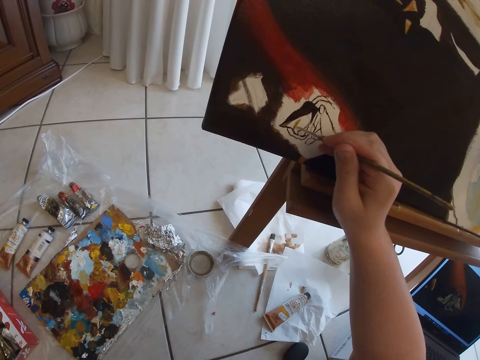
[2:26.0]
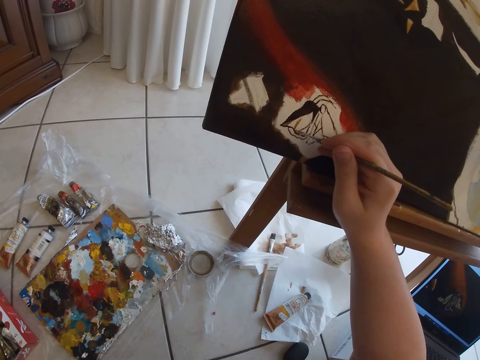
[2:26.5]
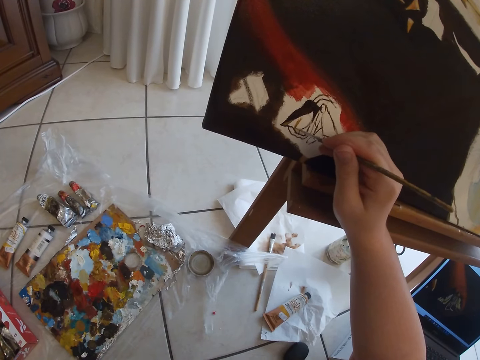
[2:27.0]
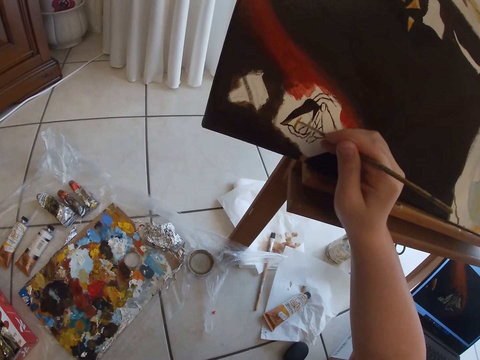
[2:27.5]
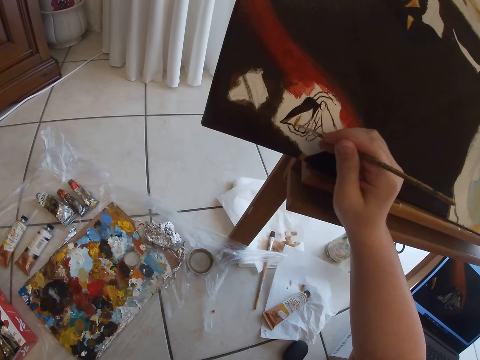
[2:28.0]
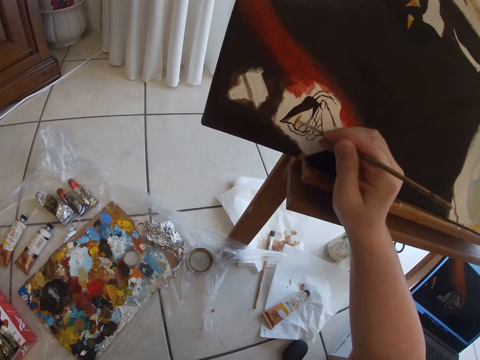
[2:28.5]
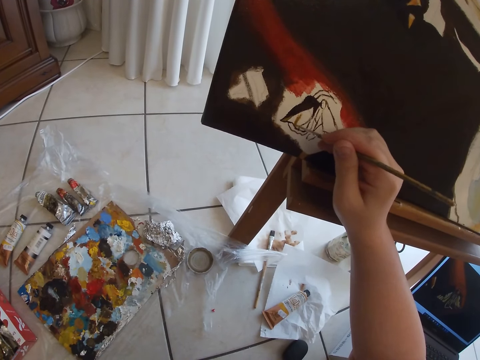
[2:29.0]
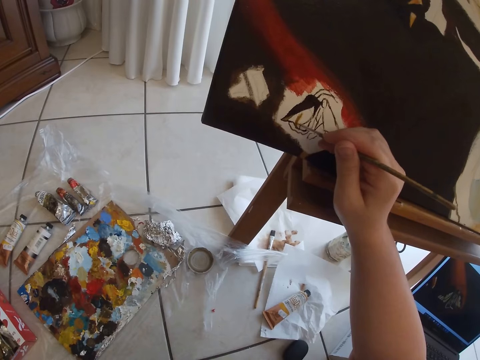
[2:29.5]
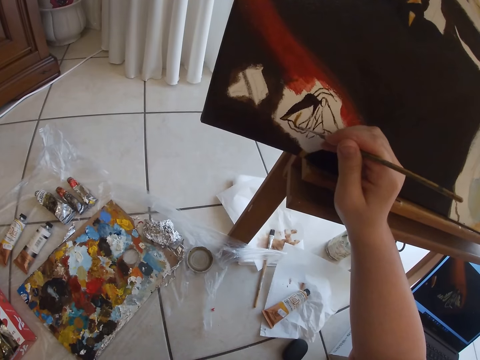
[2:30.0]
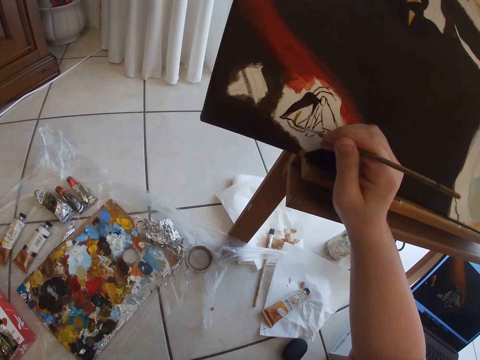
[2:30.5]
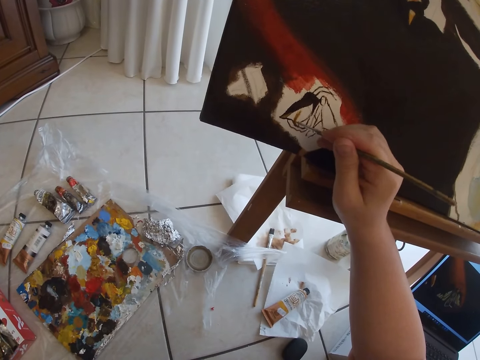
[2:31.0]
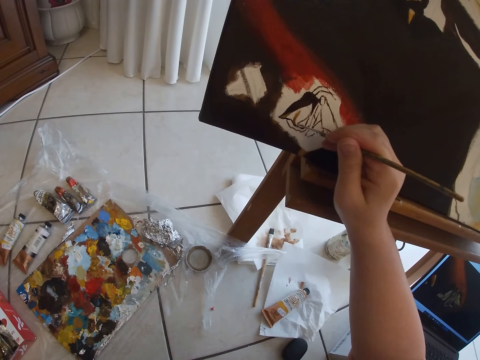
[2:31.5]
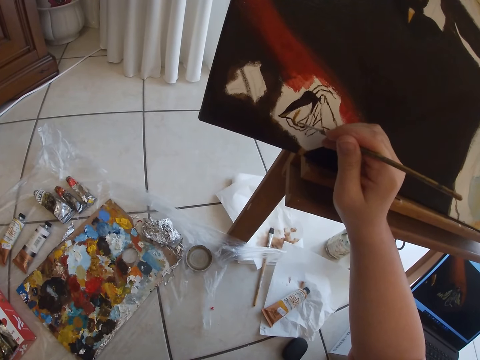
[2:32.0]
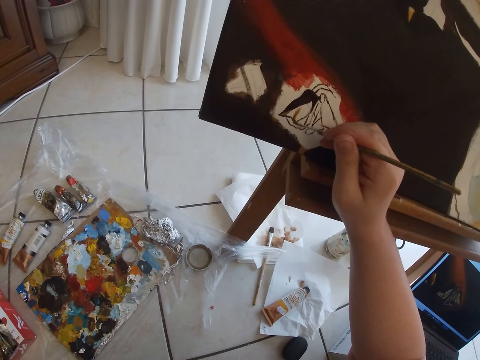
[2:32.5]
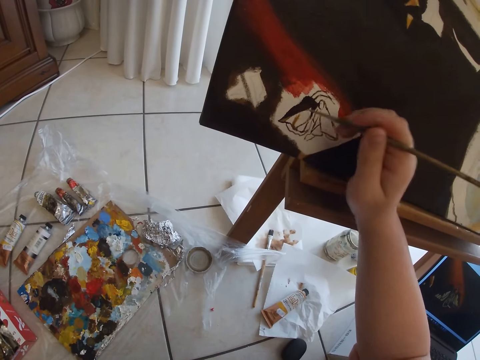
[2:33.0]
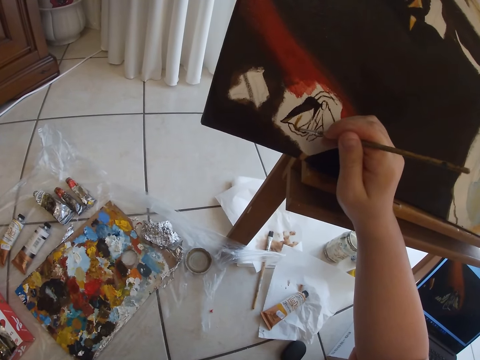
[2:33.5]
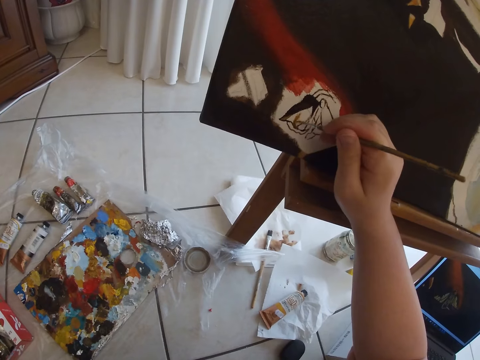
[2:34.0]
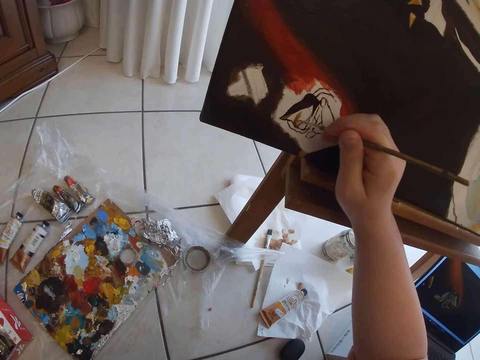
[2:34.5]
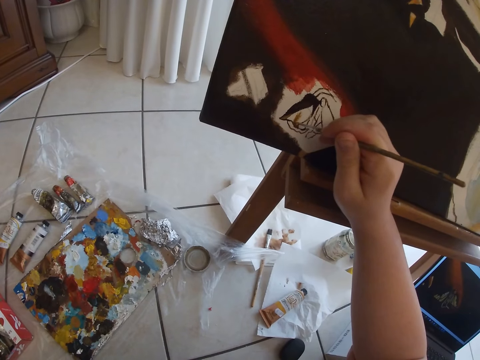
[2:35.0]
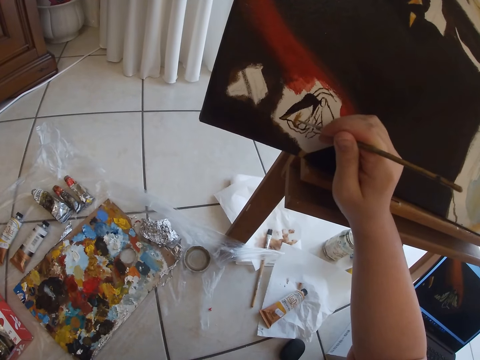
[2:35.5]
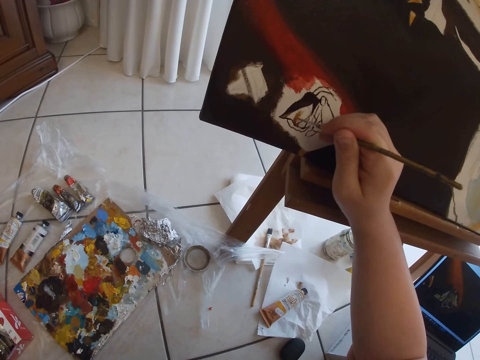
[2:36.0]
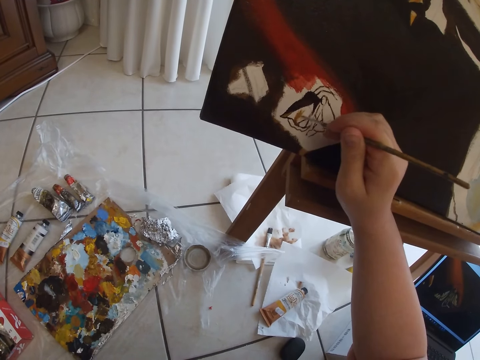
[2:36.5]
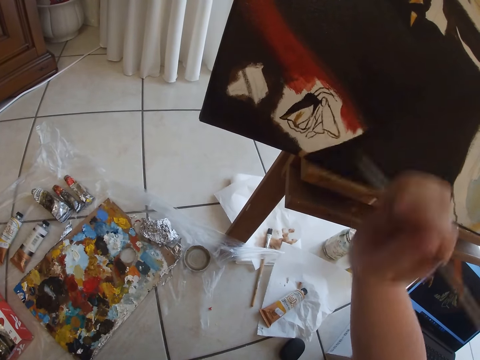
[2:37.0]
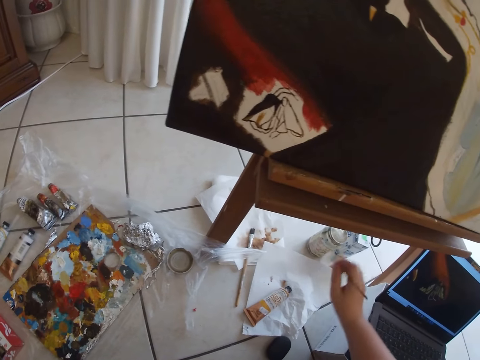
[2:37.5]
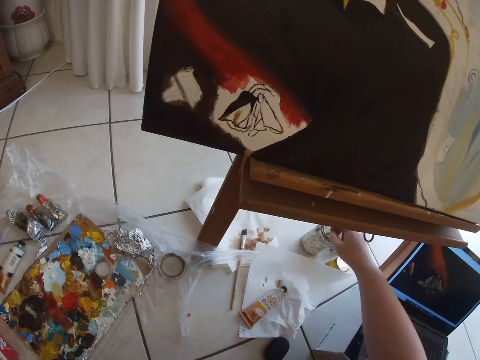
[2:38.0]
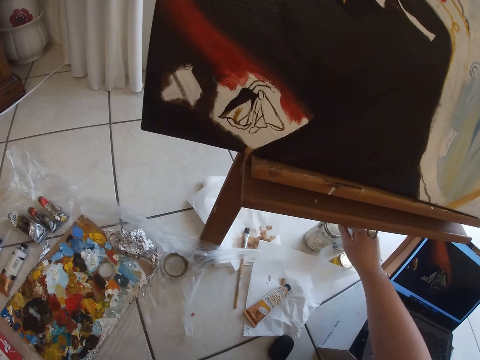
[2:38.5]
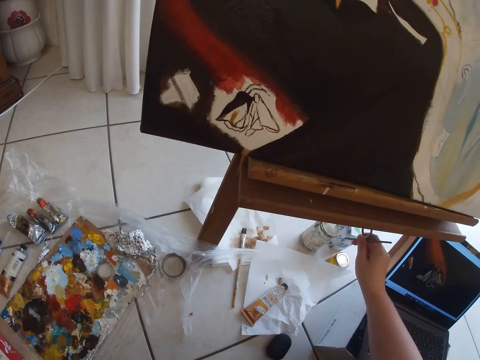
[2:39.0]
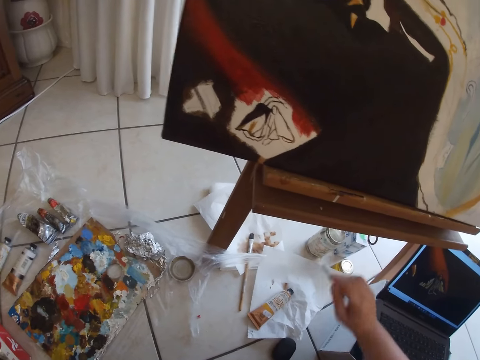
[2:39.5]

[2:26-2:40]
The camera wearer rinses the paintbrush in the container with her right hand. She dips the paintbrush into paint.

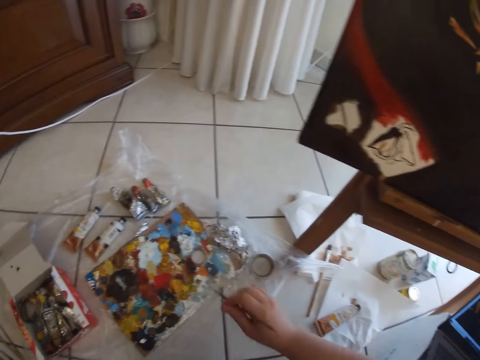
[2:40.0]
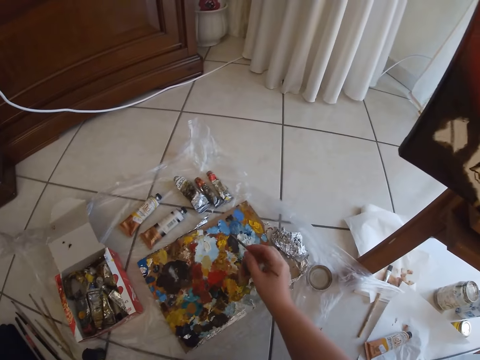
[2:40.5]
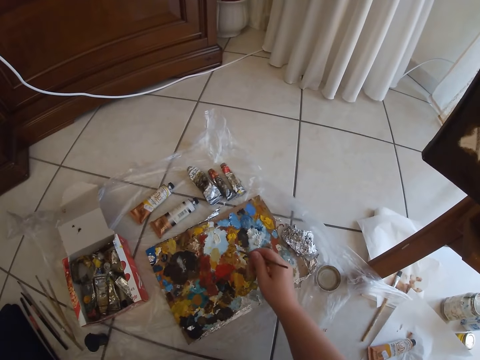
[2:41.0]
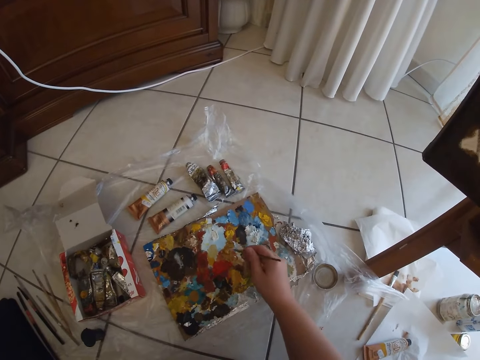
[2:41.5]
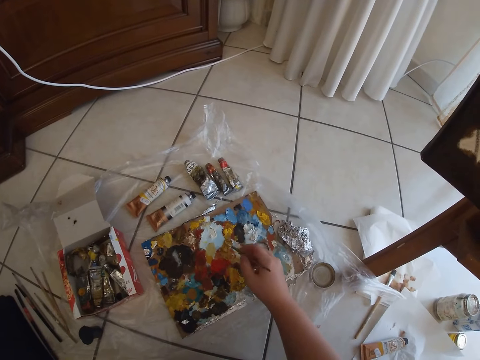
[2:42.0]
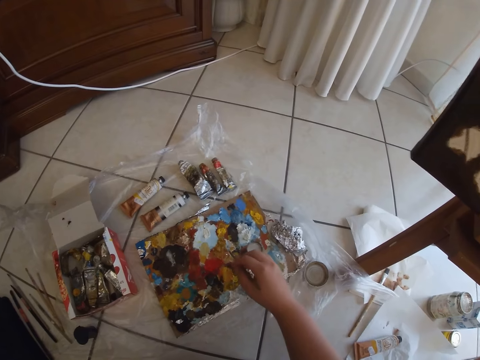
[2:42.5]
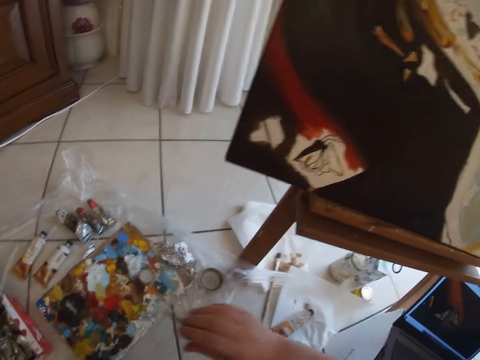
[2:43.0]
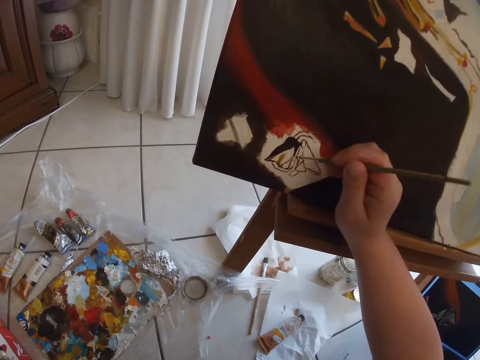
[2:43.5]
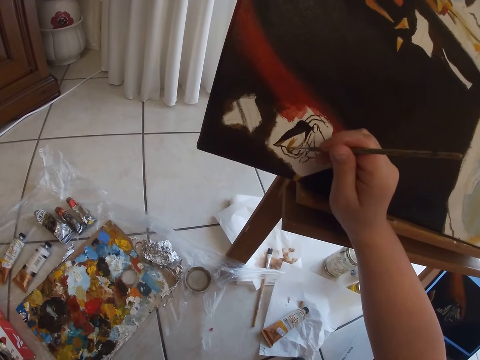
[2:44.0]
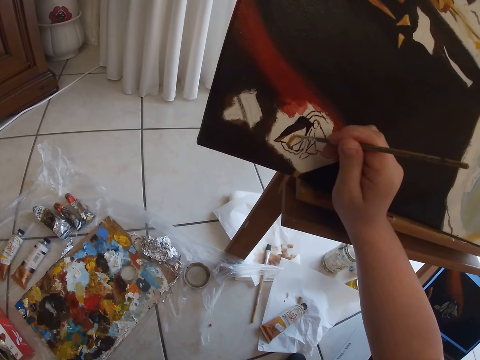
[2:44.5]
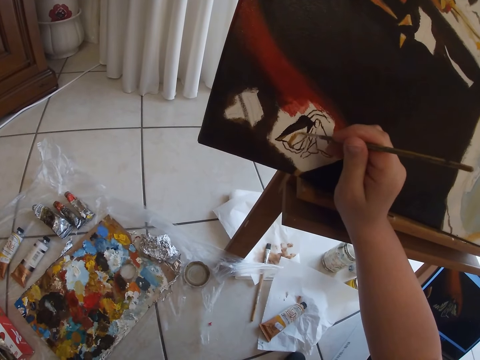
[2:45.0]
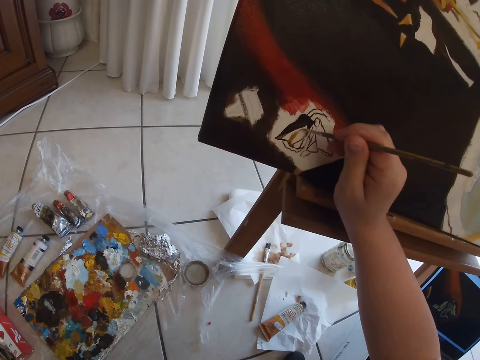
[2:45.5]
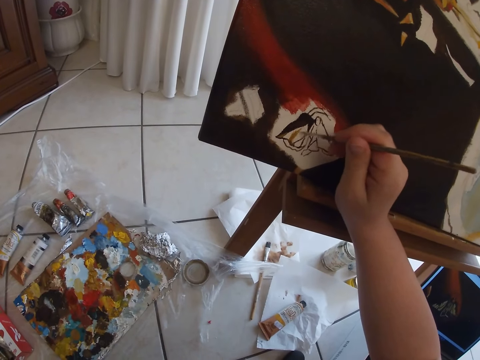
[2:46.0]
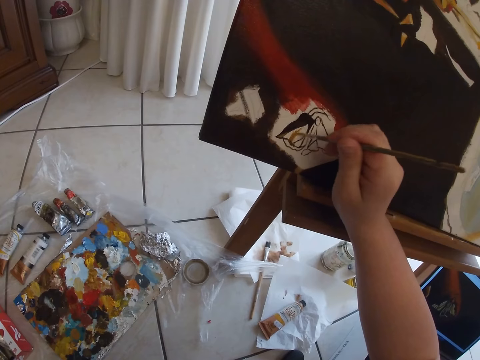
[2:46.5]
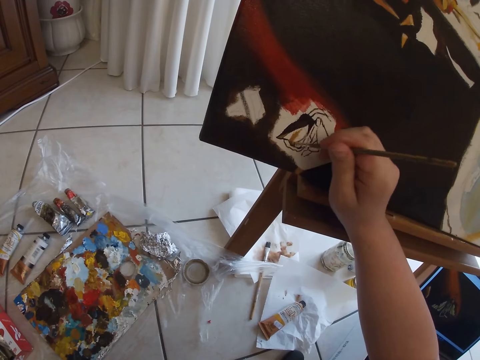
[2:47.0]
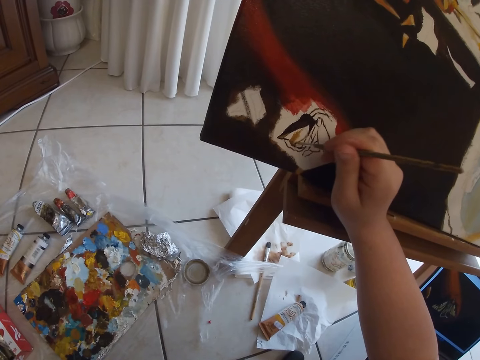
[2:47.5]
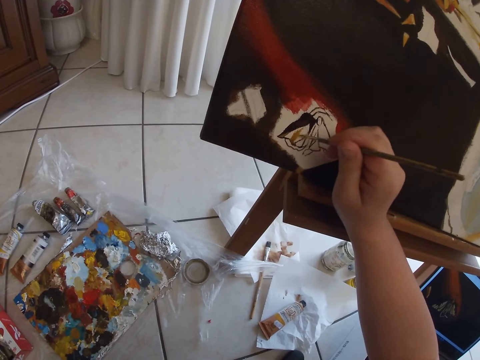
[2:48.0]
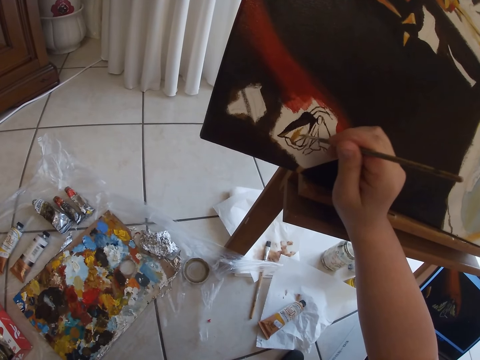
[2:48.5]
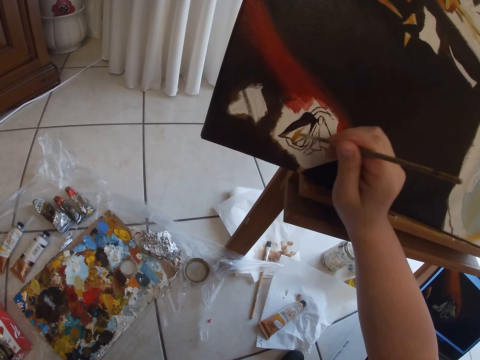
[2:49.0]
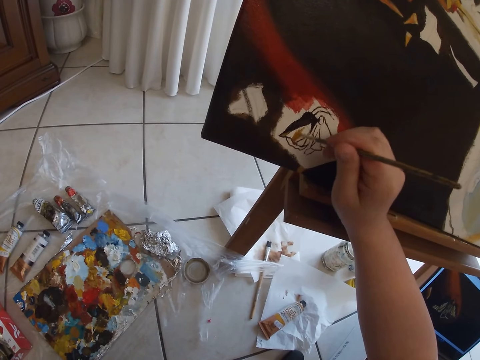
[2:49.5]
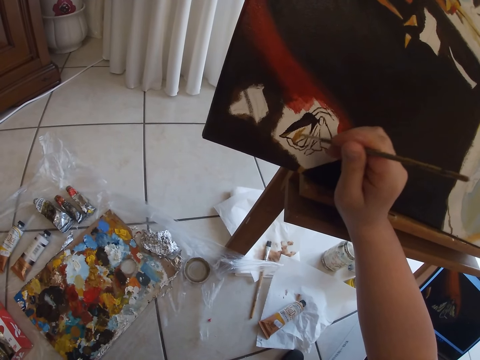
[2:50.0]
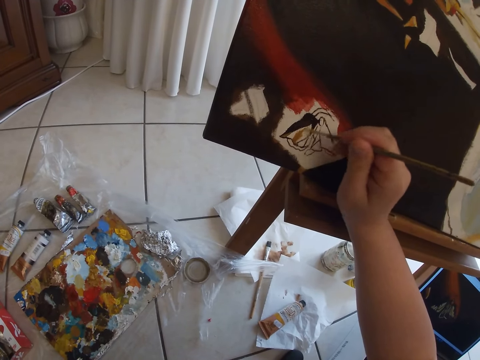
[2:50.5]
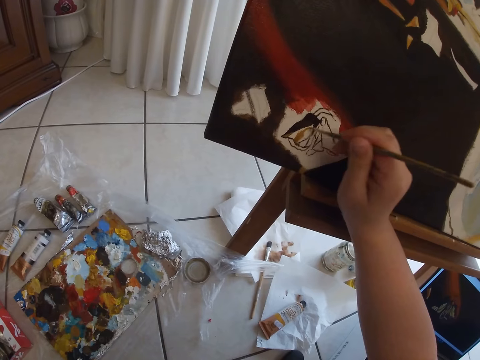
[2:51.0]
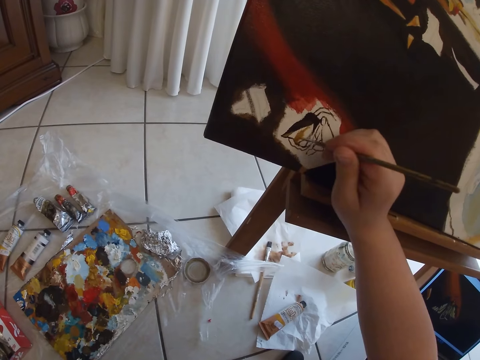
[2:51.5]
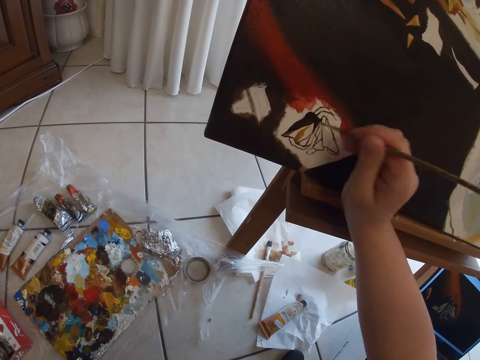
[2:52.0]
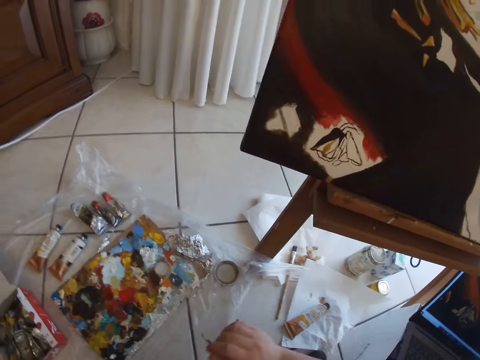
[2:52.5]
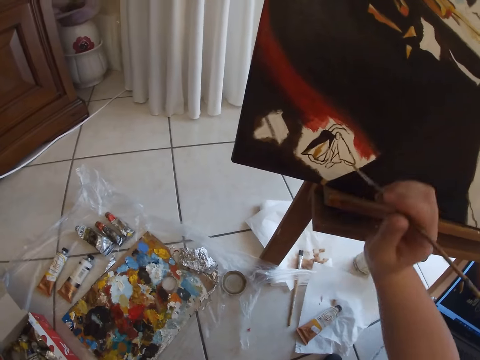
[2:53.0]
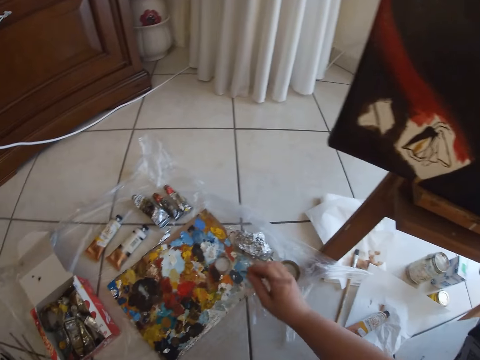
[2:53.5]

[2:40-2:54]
The camera wearer removes the paintbrush from the paint. She dabs at some paint in the palette with the paintbrush in her right hand. She paints on the canvas with the paintbrush in her right hand.
